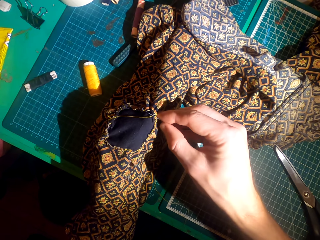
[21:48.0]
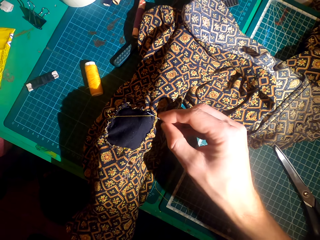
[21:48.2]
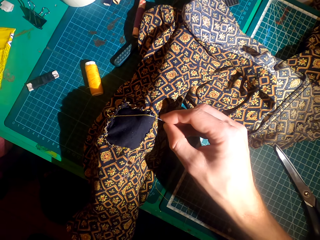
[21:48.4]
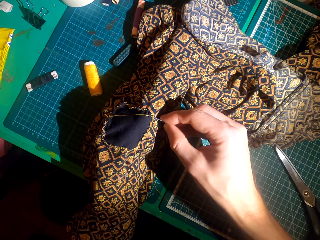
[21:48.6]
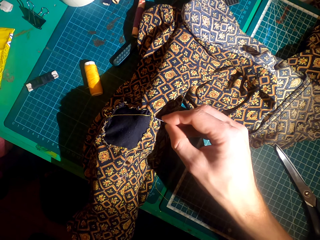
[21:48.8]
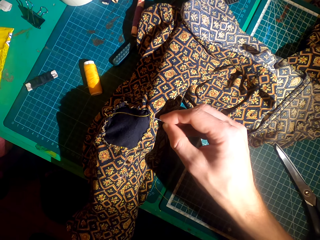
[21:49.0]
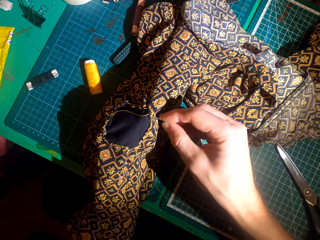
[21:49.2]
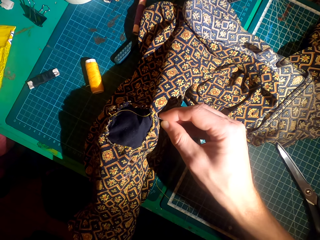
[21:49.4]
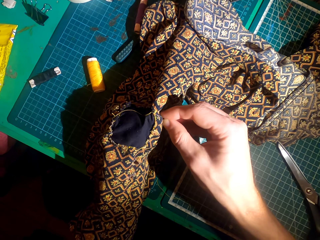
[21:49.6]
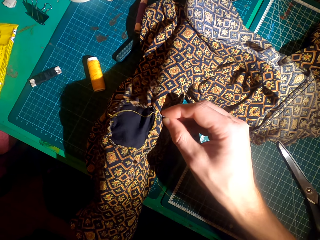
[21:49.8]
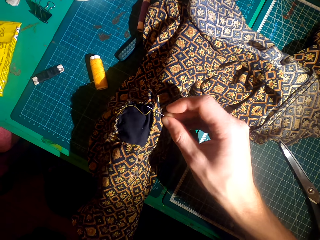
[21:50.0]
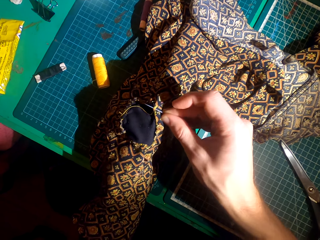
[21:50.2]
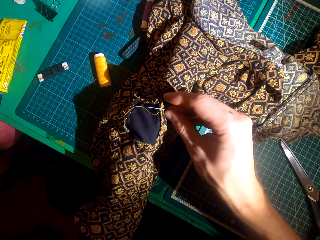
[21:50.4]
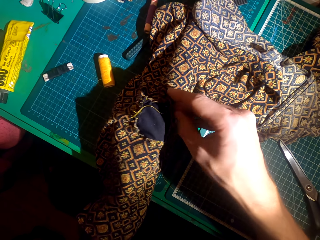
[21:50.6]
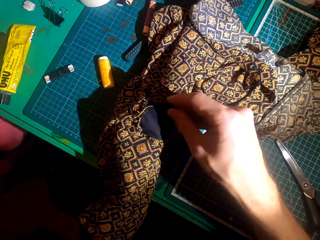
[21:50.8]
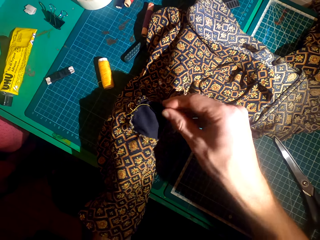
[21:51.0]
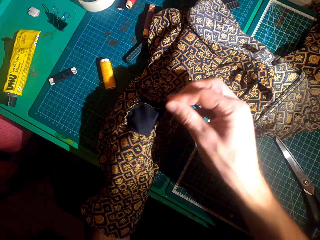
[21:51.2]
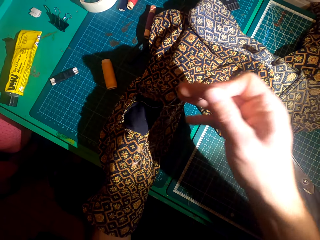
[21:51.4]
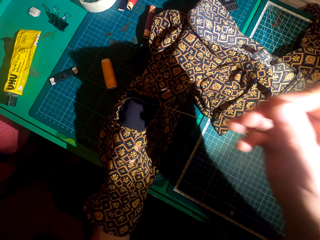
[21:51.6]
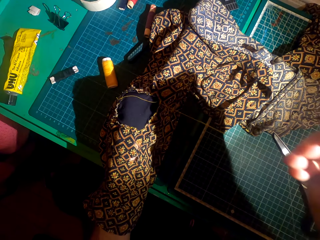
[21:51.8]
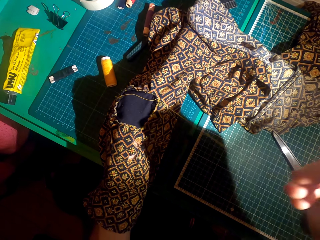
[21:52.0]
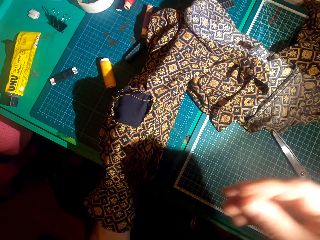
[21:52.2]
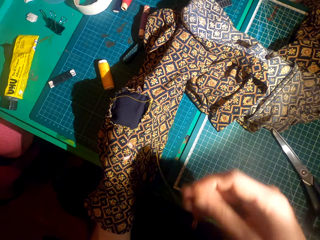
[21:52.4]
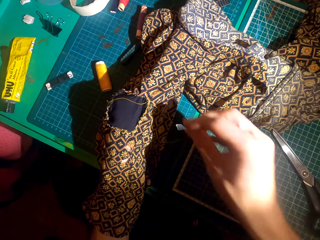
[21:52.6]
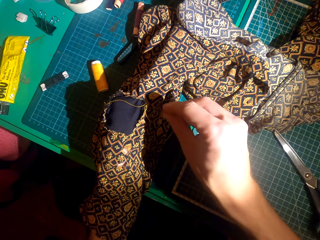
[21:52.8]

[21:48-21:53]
The camera wearer sews a patch over a piece of cloth.

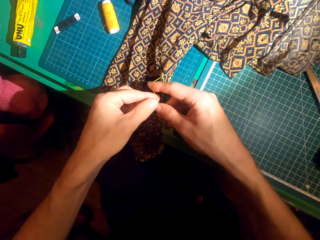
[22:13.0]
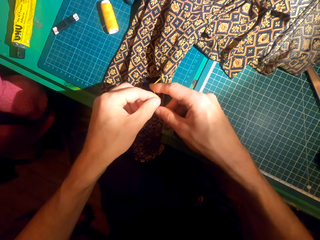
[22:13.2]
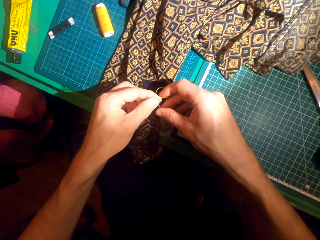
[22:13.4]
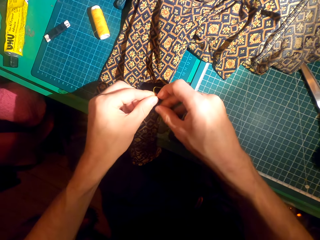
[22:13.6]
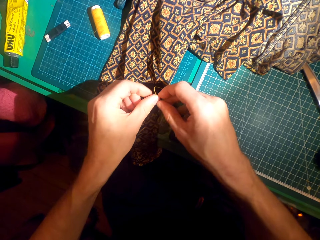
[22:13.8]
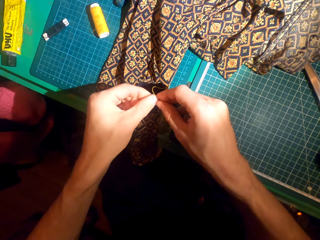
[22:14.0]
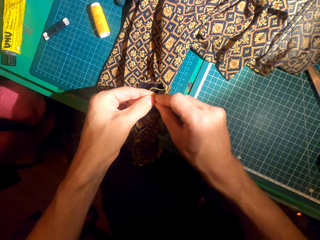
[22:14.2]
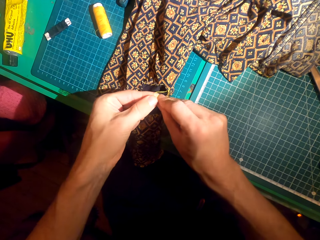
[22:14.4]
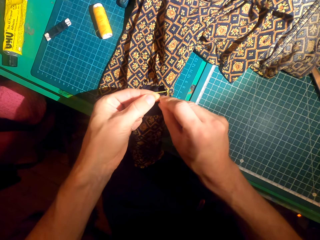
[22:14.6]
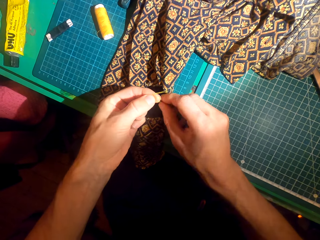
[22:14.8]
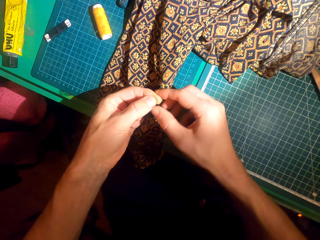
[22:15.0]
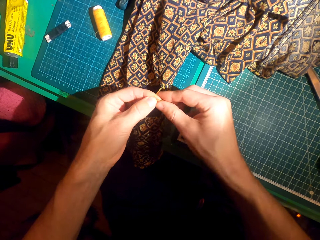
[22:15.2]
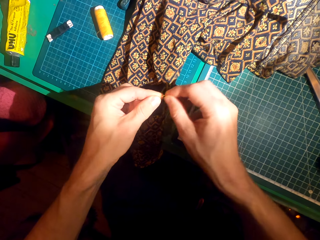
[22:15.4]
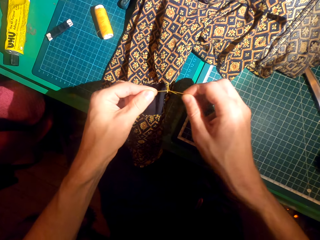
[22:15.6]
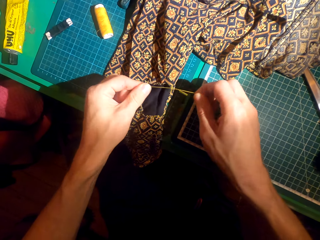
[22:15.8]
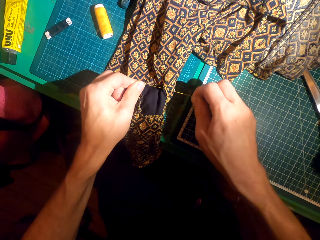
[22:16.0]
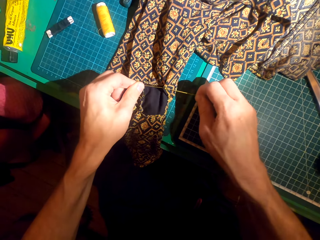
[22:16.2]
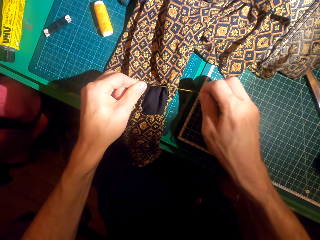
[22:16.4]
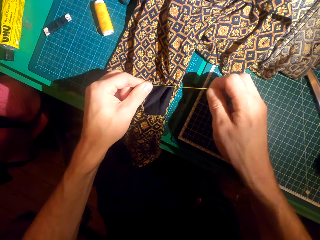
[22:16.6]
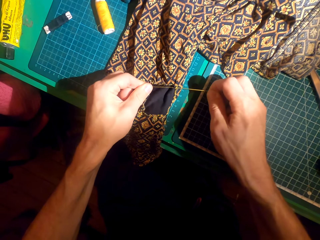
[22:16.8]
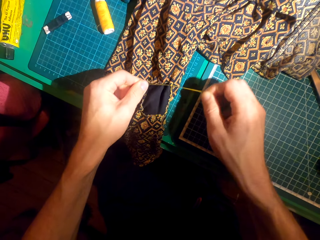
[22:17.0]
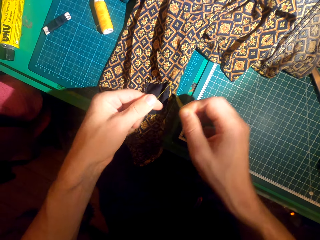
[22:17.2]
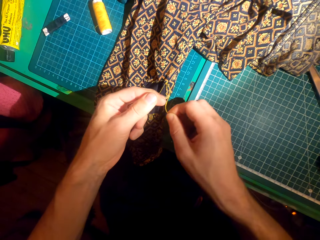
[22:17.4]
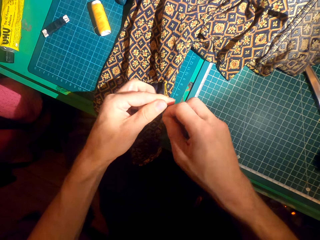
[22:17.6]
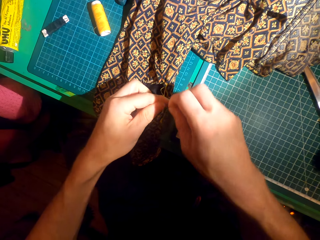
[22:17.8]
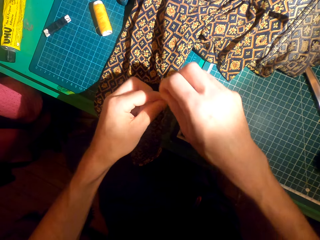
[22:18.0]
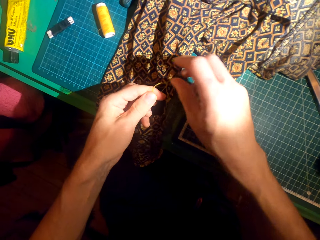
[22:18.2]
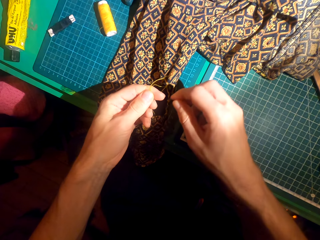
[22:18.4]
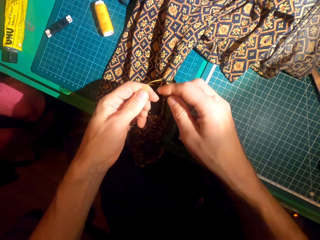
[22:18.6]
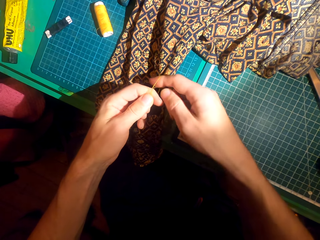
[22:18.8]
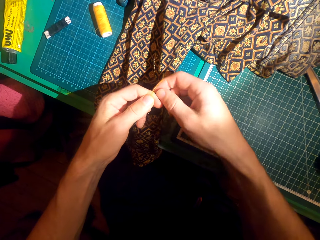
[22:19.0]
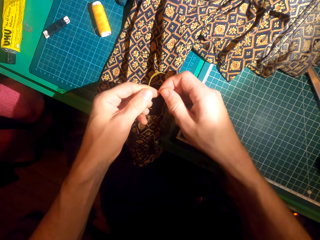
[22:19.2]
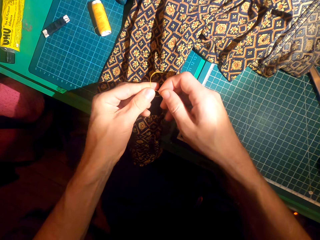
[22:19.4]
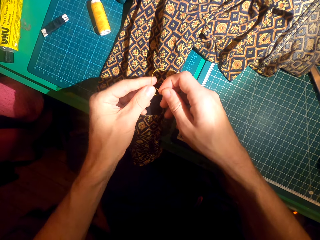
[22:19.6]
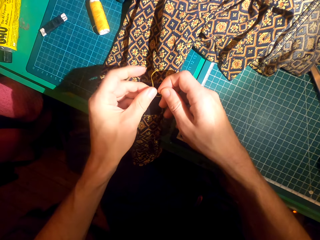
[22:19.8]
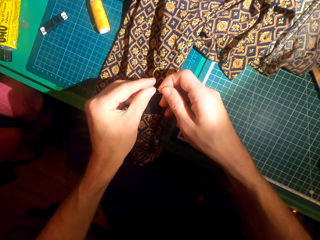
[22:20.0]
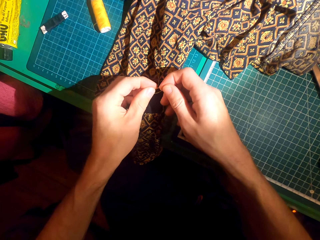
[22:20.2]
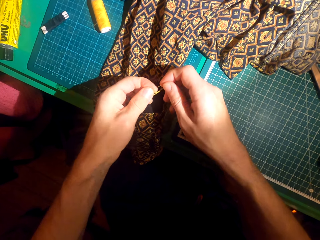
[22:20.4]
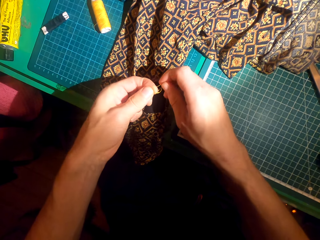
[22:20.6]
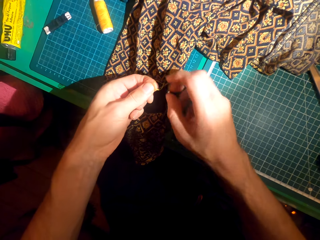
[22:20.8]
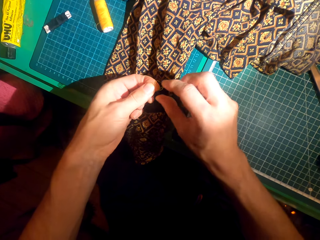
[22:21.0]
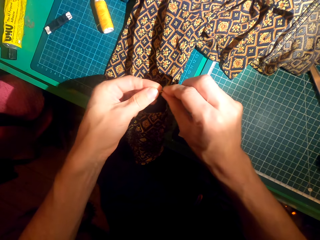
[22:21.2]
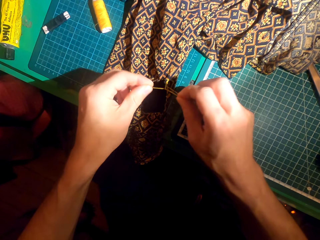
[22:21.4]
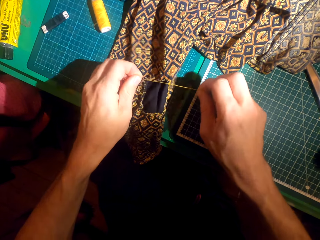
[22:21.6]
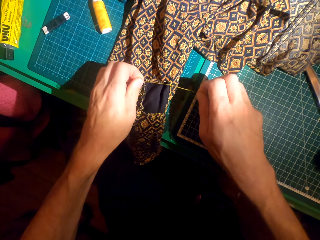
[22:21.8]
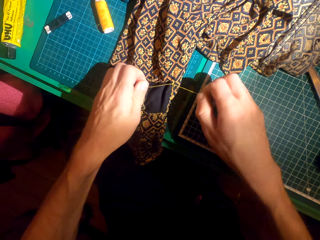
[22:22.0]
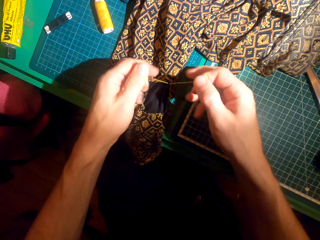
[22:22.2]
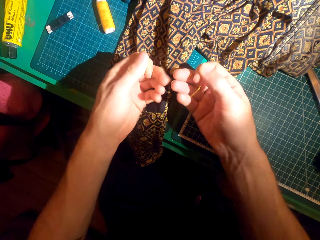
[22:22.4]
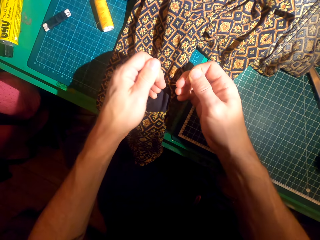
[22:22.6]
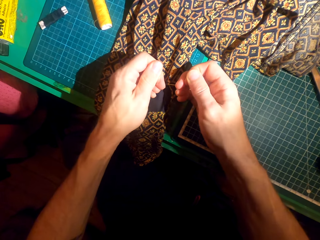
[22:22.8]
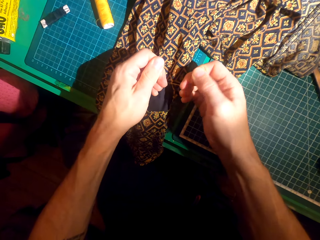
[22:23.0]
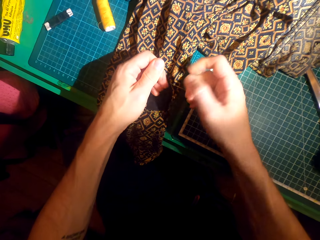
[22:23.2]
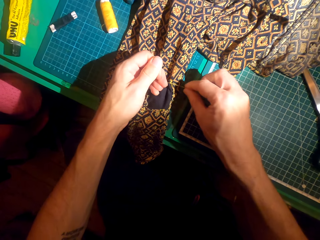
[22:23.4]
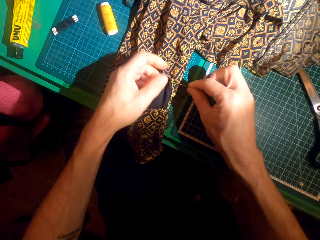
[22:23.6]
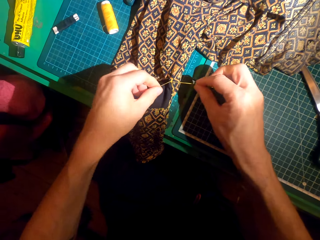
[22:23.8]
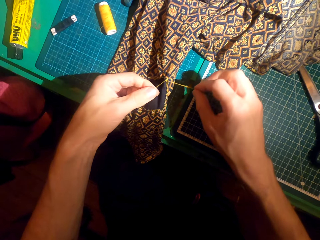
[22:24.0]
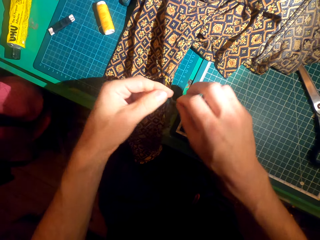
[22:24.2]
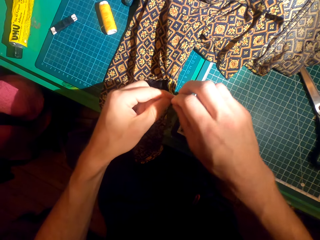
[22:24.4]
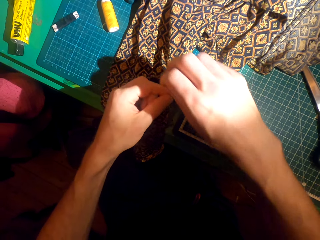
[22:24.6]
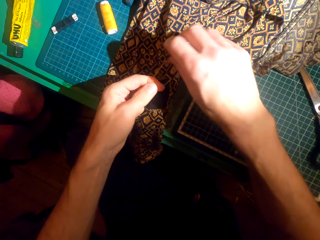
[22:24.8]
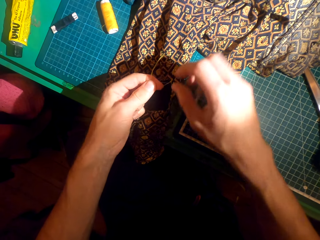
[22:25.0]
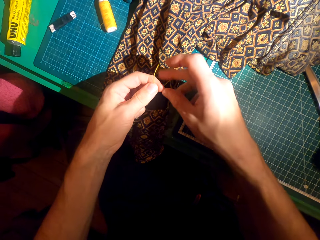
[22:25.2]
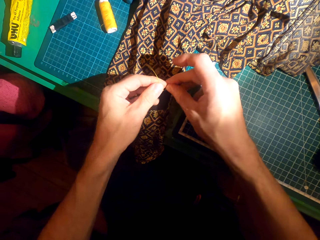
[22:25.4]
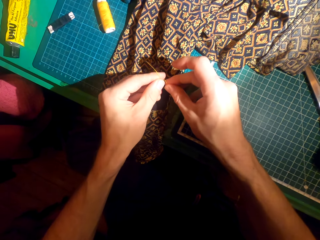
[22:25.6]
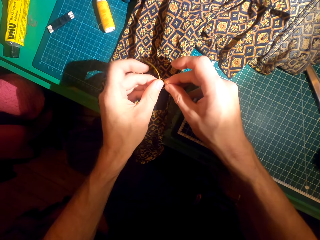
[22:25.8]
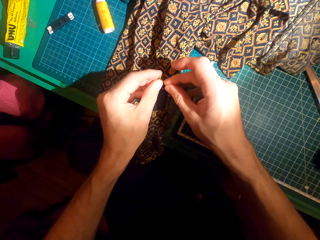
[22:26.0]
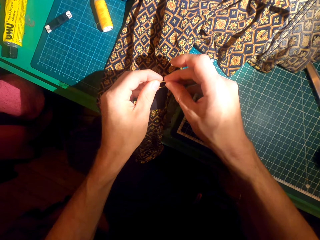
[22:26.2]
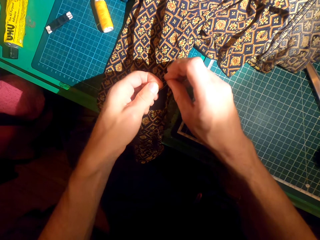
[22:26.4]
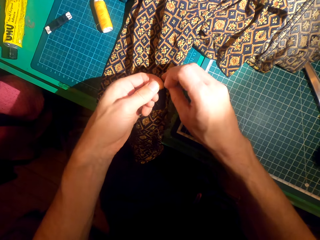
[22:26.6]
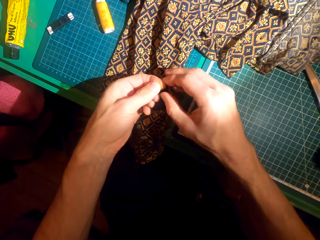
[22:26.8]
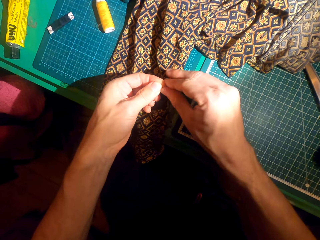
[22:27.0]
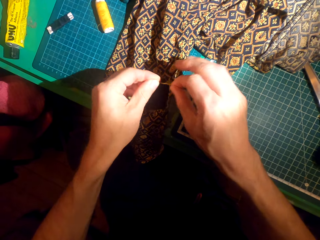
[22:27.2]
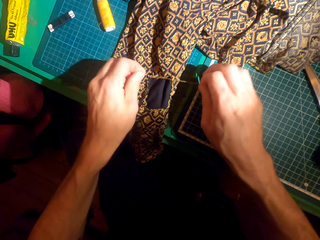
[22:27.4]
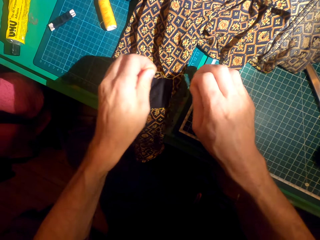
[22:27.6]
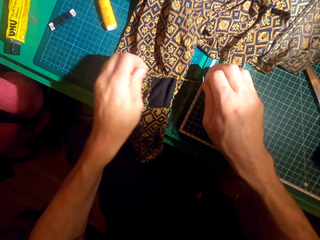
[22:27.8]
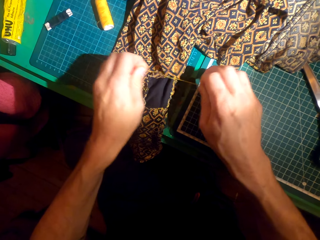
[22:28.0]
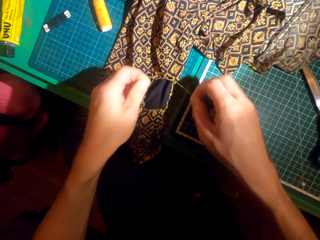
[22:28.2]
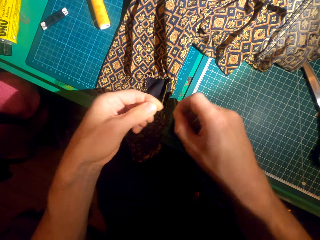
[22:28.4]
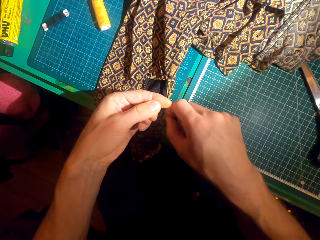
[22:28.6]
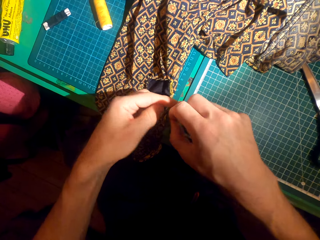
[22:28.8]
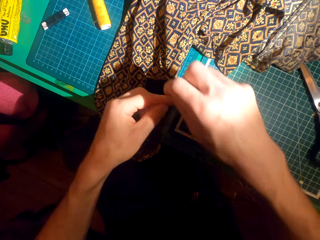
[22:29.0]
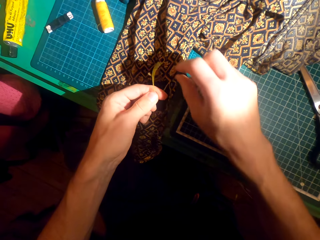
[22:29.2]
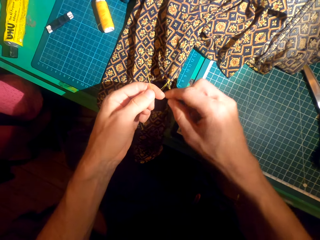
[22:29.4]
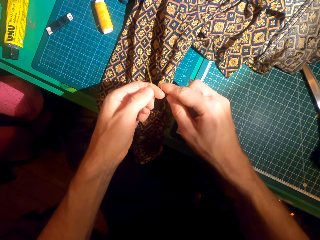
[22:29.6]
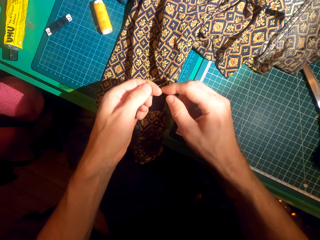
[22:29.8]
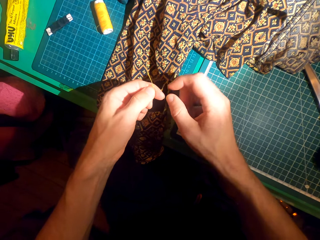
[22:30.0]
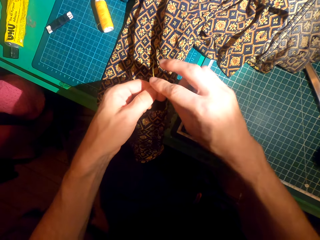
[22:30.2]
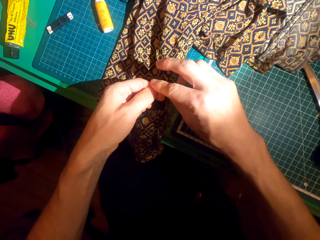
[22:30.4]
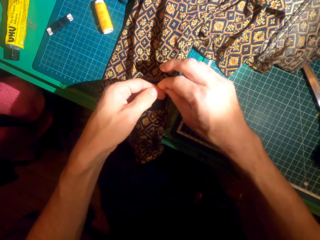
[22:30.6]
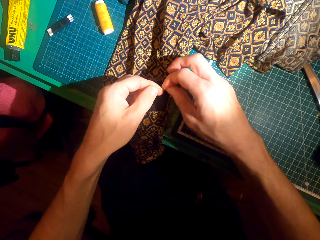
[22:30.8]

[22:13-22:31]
The camera wearer ties the thread on the cloth.
